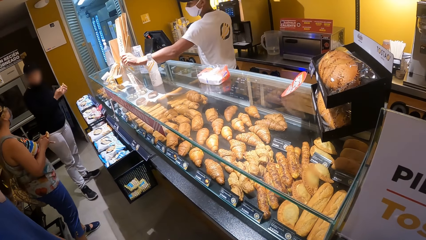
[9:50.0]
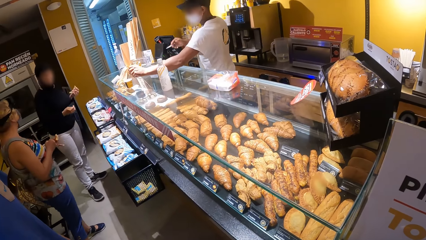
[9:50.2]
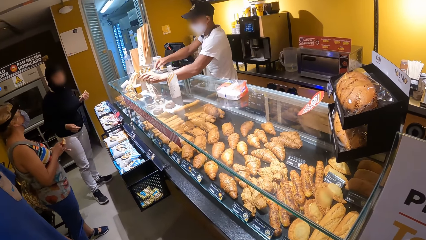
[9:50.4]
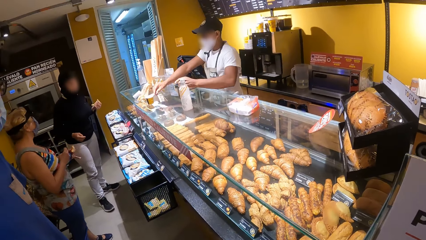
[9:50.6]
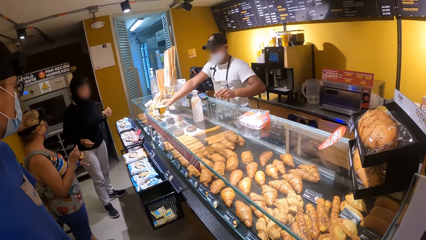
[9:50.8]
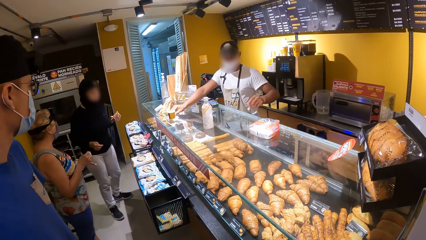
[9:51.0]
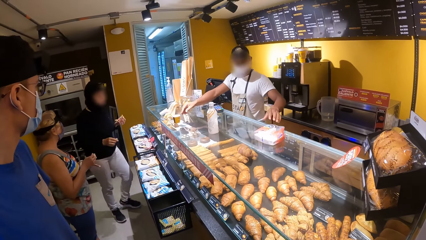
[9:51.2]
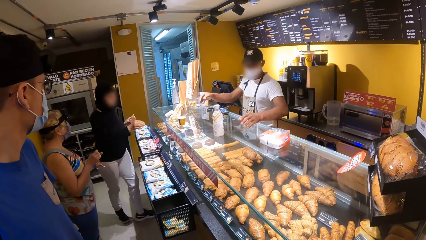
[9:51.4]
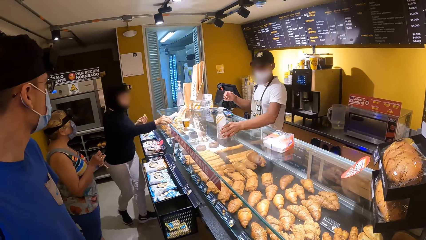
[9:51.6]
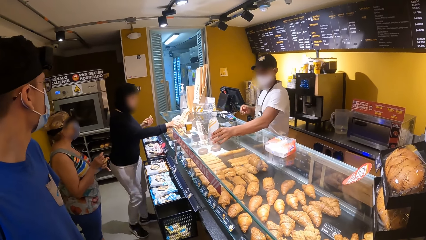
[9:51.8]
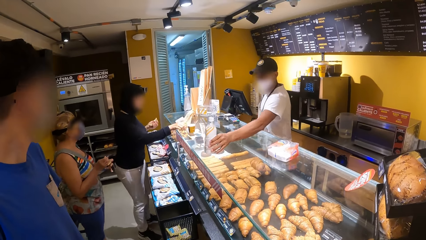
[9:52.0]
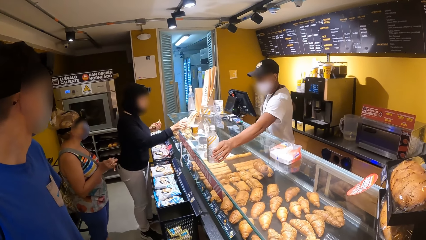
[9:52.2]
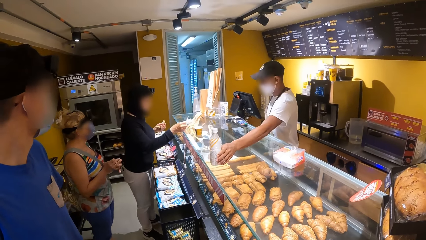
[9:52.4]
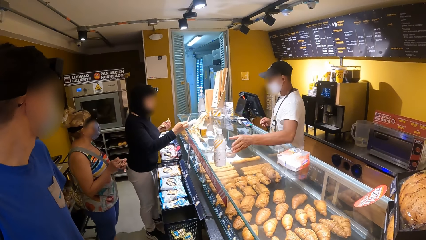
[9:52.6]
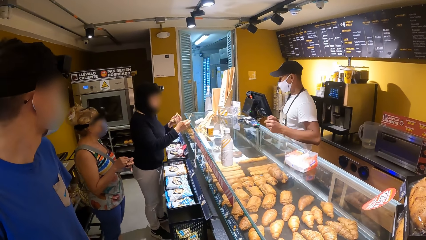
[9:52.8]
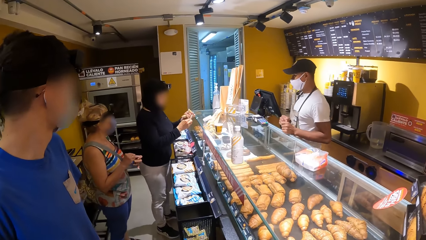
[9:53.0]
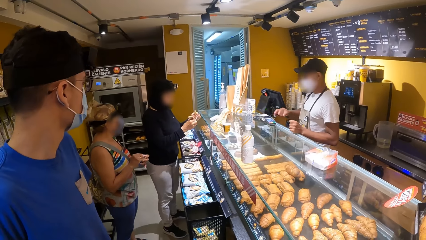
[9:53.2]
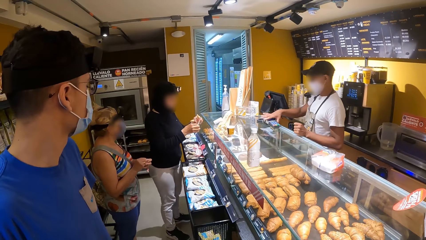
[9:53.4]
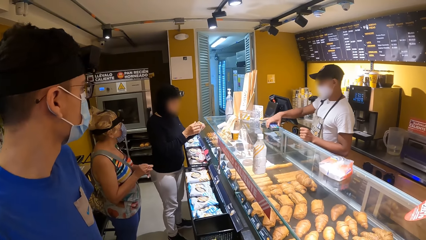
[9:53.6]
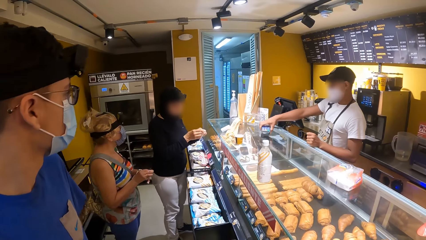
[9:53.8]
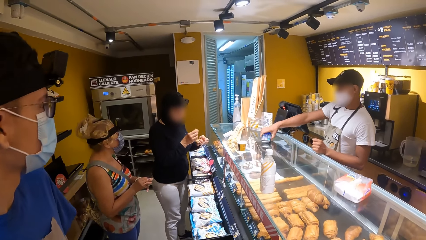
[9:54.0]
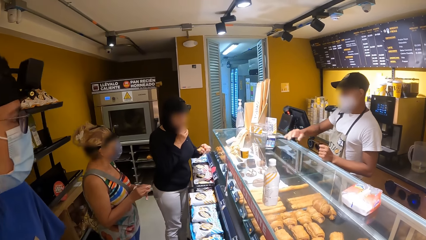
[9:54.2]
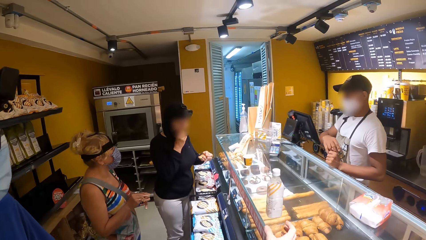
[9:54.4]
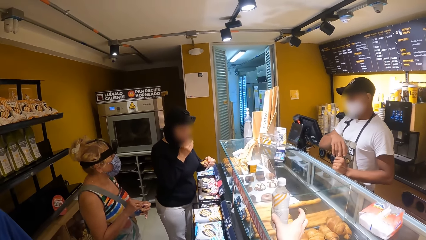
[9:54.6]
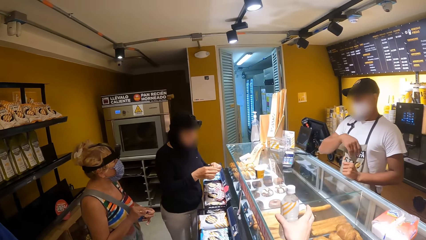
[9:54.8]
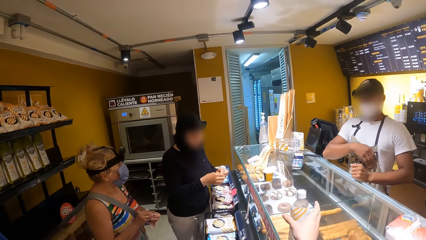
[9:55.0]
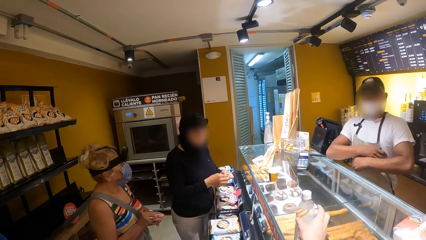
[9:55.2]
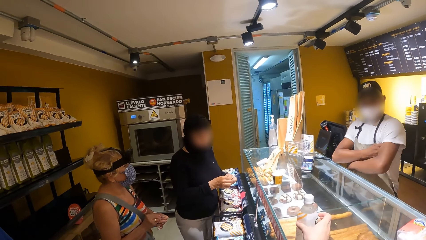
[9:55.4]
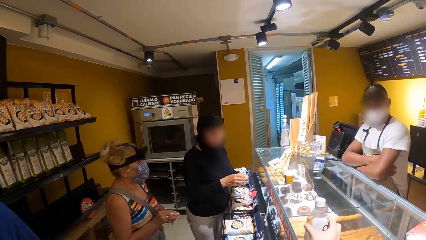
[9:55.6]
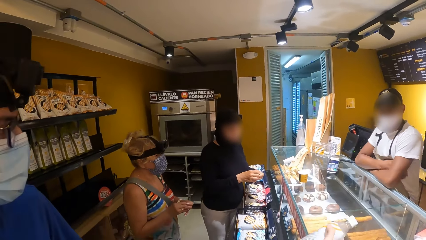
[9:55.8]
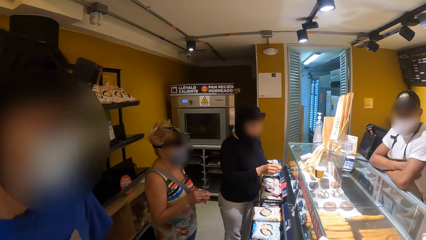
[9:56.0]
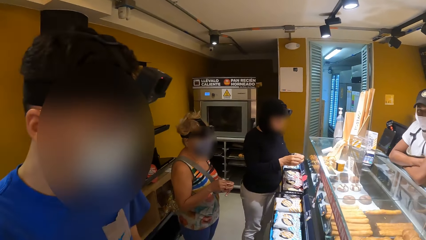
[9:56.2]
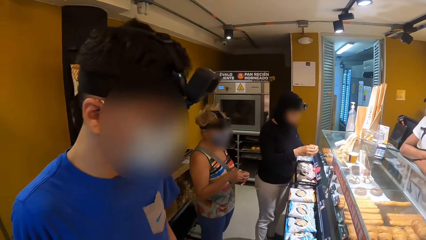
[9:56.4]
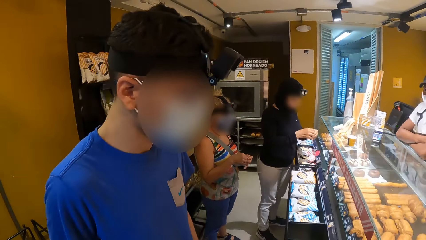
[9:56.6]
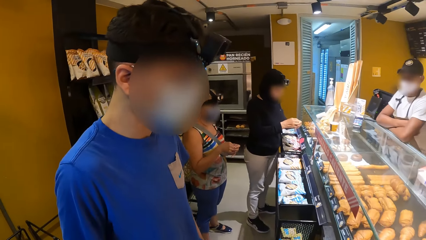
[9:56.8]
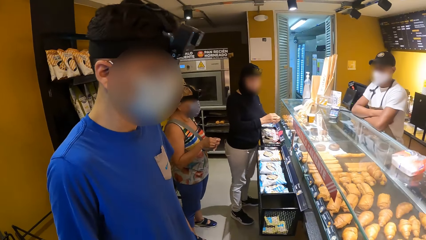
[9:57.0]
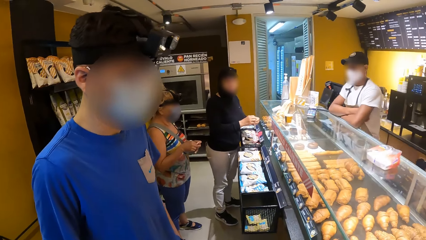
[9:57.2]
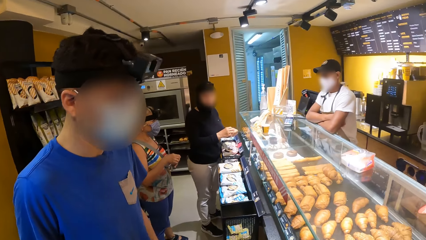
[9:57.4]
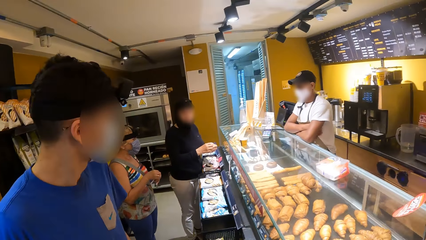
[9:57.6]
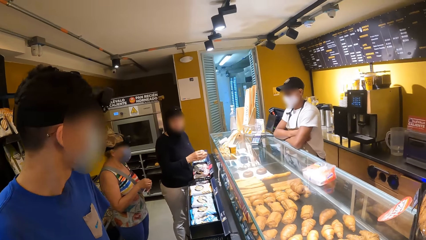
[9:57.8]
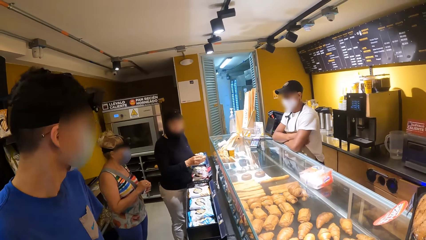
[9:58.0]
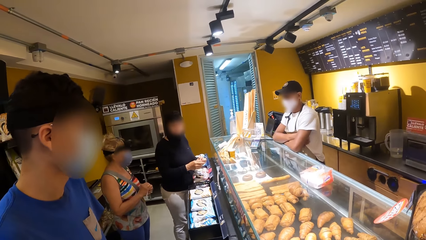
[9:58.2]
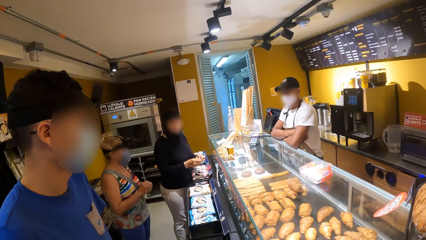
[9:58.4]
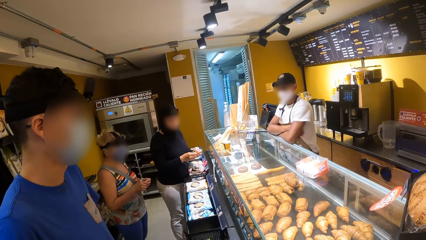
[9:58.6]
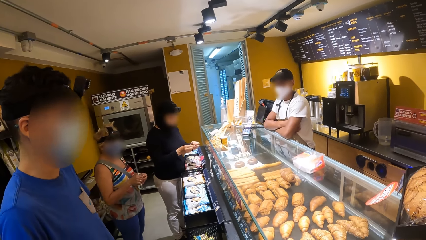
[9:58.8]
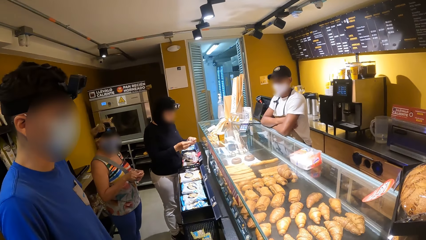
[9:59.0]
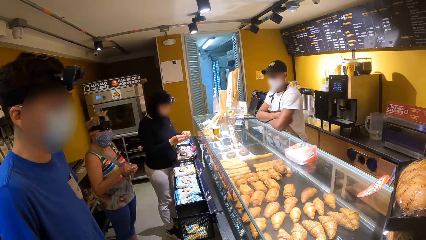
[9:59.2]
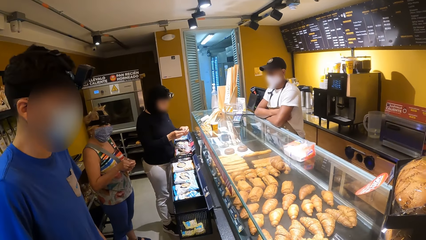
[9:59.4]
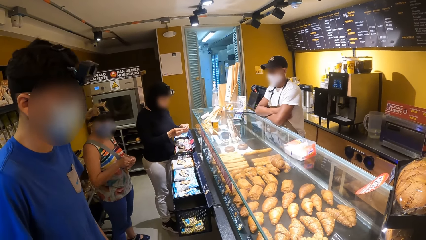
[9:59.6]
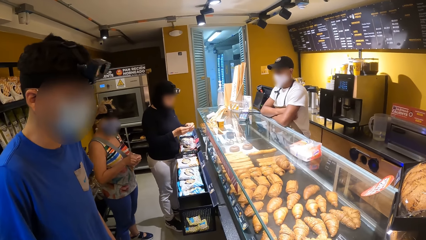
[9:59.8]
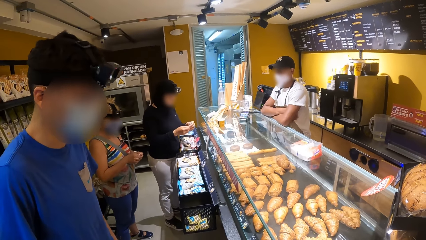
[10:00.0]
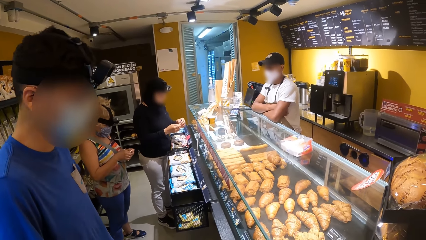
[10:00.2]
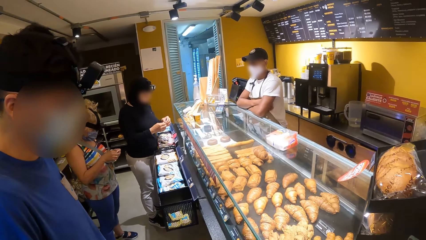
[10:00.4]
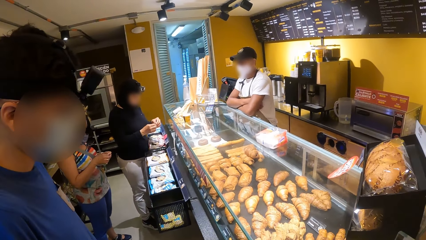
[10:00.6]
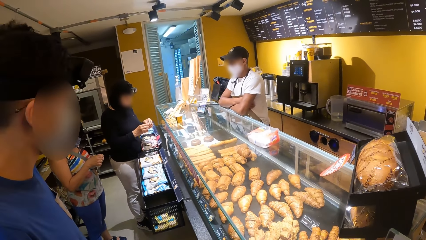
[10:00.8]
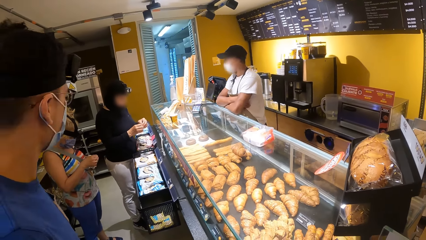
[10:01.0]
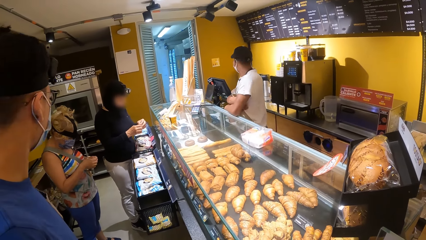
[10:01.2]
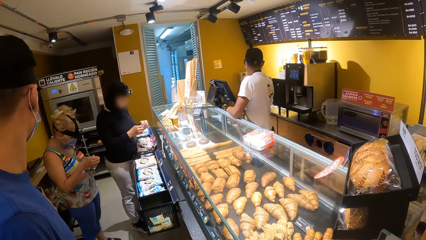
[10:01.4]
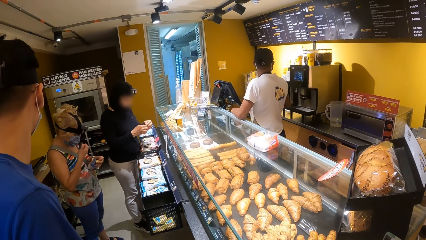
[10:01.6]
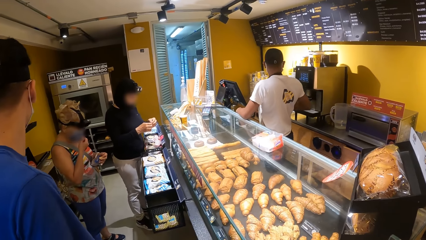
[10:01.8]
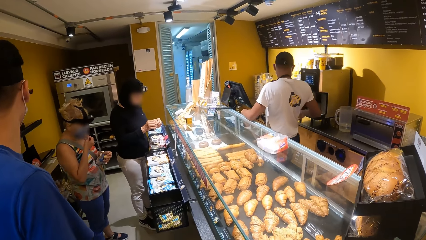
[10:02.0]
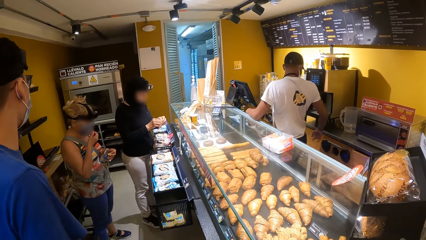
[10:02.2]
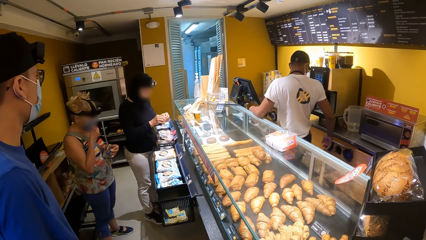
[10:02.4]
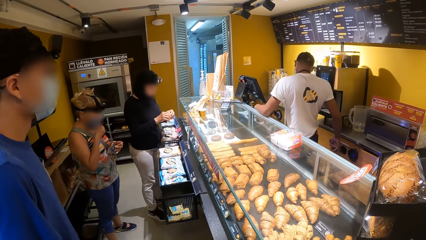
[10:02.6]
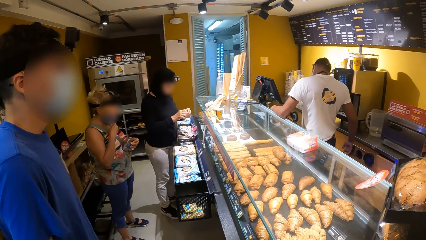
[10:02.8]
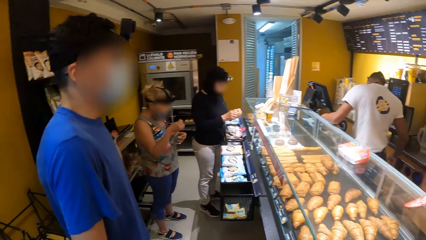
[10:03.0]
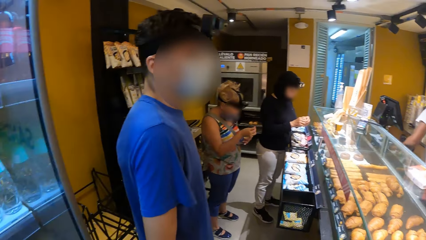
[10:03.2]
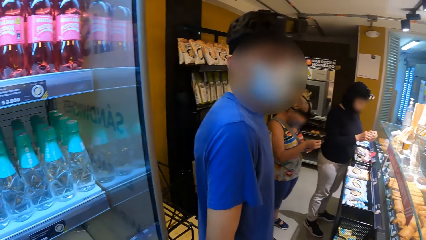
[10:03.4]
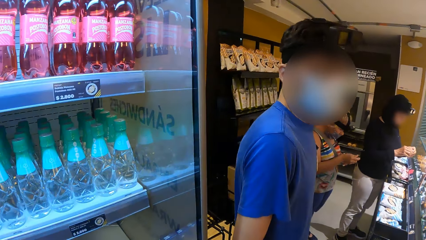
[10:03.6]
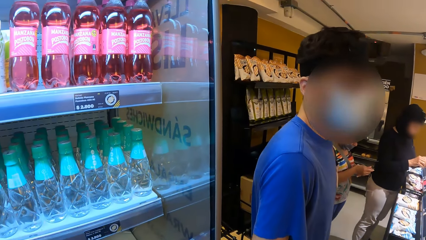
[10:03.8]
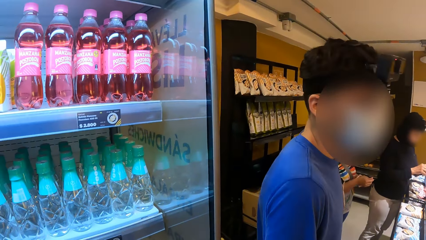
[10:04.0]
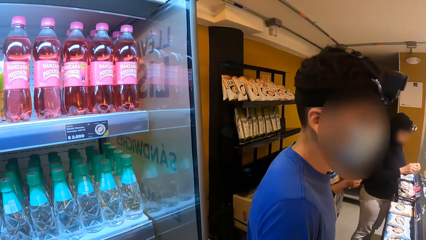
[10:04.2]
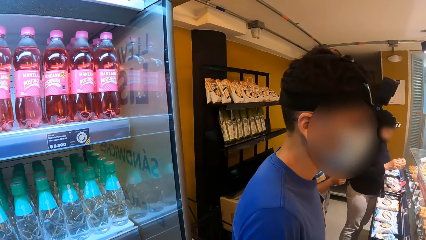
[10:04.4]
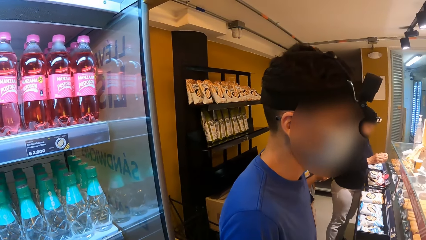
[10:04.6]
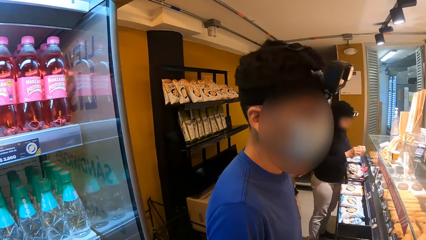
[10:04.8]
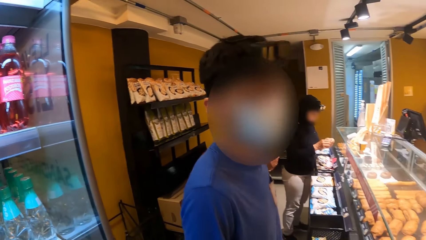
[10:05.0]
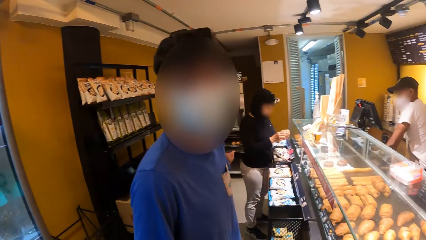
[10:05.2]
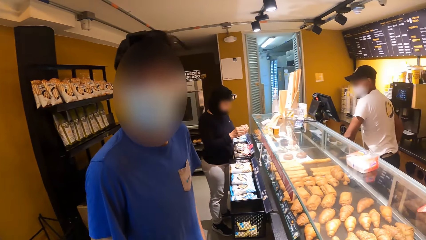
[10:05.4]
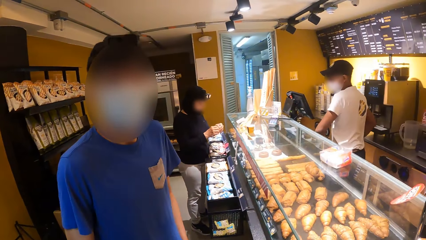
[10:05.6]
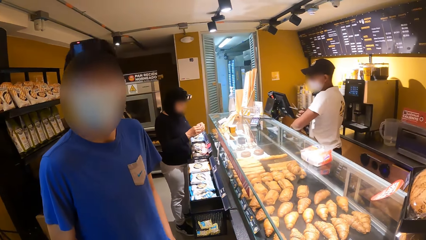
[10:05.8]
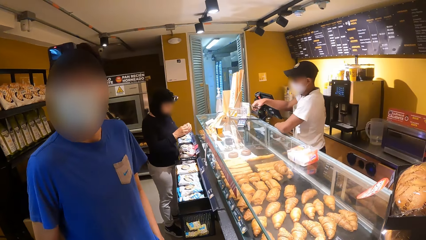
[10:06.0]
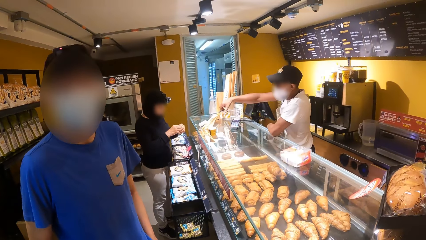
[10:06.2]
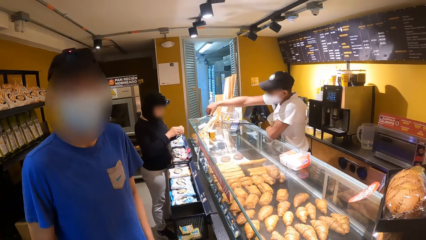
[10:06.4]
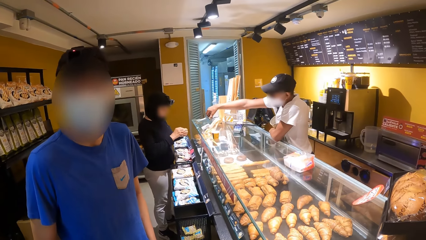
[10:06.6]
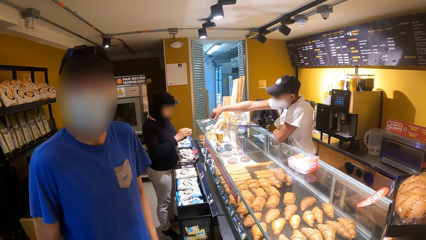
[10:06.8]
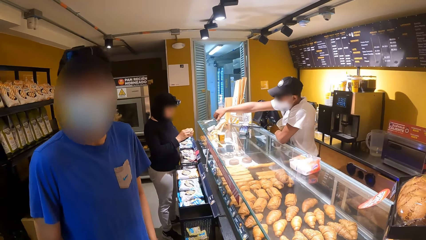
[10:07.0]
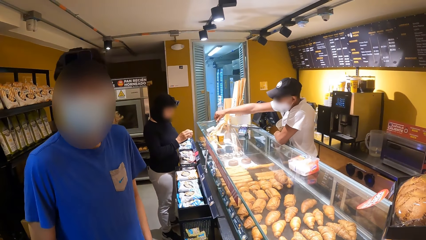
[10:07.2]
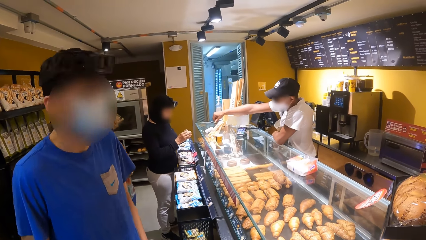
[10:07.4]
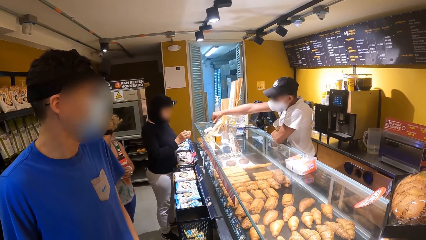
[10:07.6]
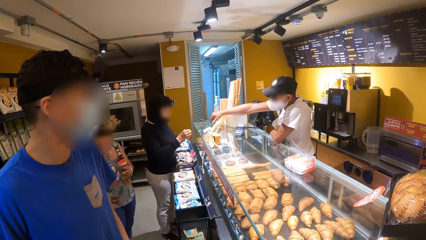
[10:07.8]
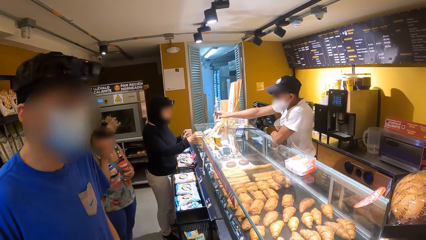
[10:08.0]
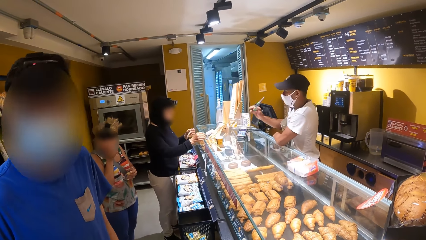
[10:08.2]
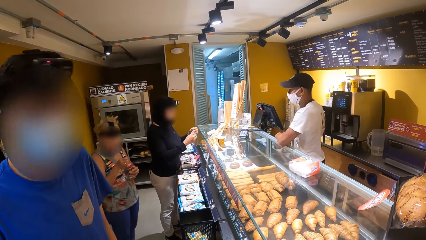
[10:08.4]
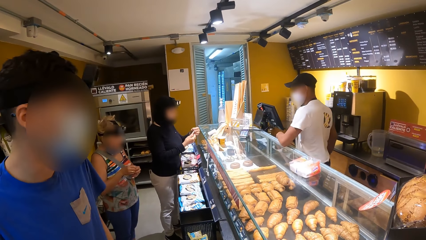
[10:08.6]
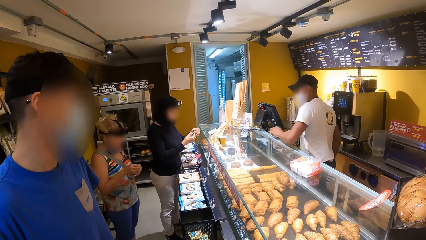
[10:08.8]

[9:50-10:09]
A person places the straw in a cup. The person moves the hand sanitizer, moves the credit card reader. The camera wearer picks up a bottle of yoghurt or water bottle. They look around. They converse with another person. The first person cuts an item.
